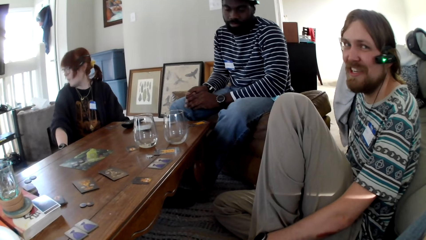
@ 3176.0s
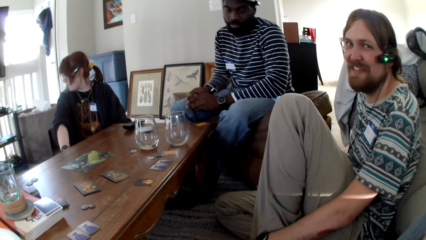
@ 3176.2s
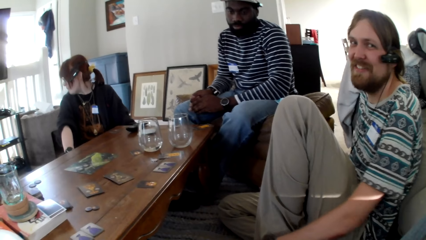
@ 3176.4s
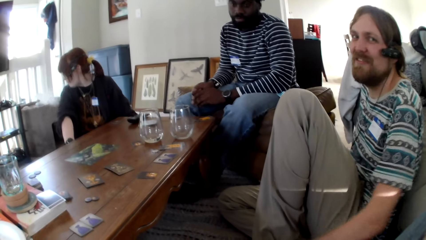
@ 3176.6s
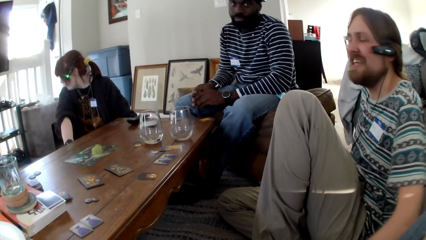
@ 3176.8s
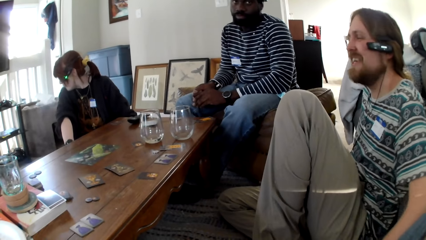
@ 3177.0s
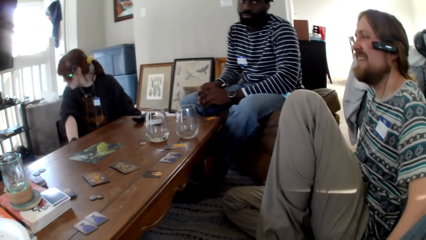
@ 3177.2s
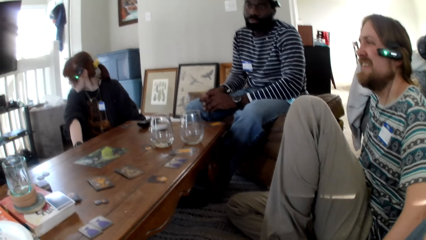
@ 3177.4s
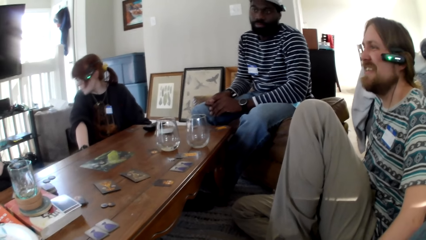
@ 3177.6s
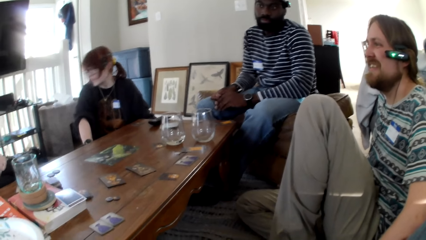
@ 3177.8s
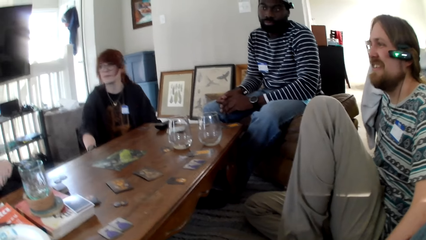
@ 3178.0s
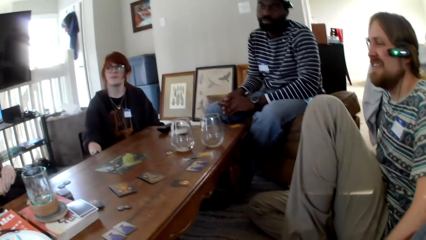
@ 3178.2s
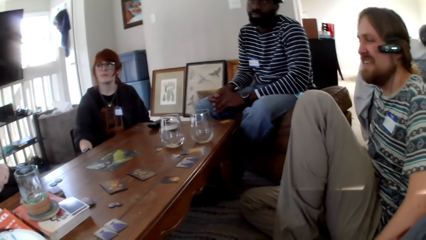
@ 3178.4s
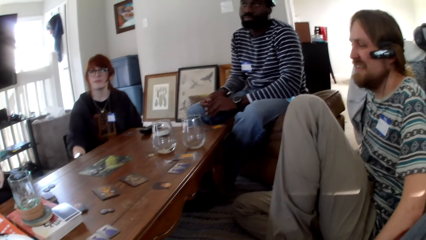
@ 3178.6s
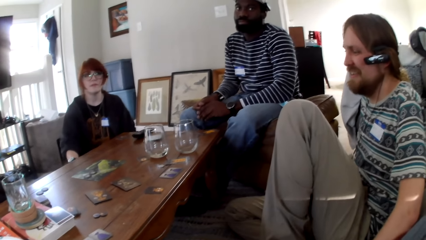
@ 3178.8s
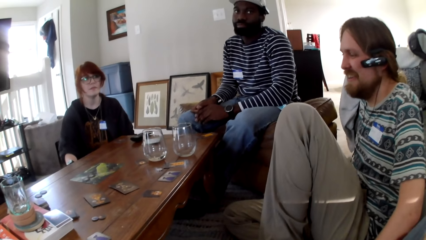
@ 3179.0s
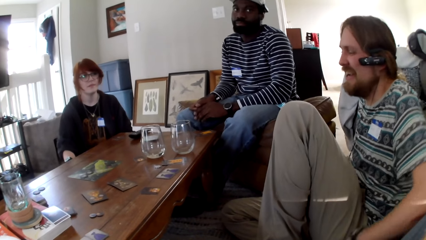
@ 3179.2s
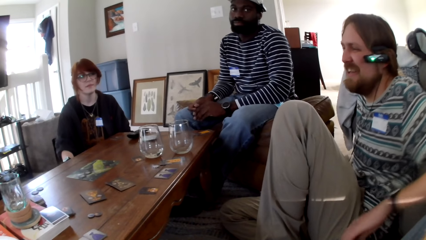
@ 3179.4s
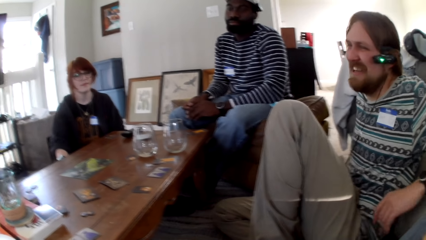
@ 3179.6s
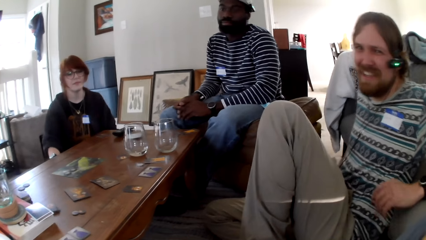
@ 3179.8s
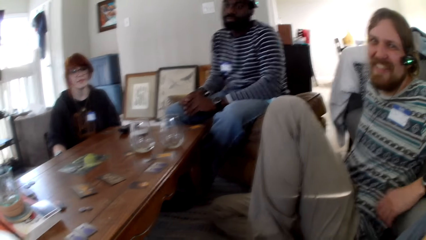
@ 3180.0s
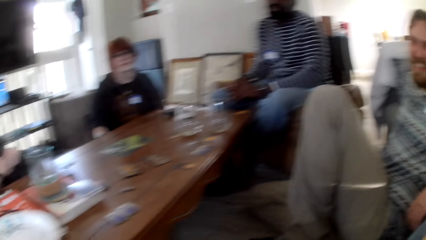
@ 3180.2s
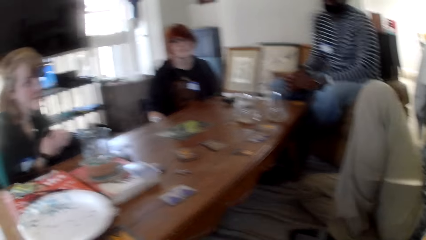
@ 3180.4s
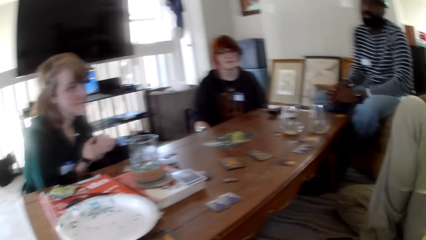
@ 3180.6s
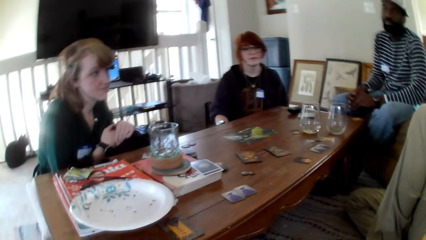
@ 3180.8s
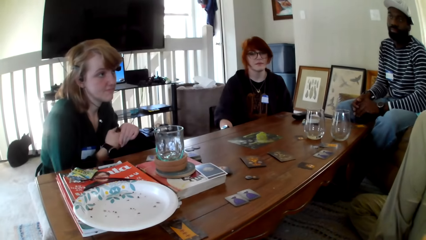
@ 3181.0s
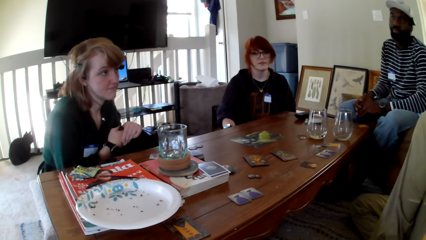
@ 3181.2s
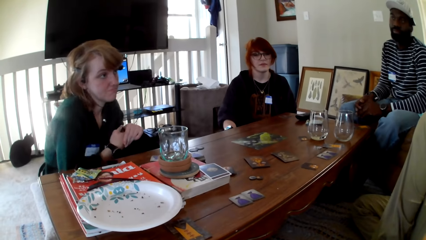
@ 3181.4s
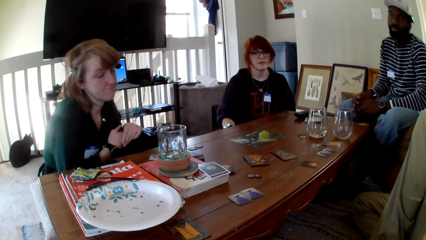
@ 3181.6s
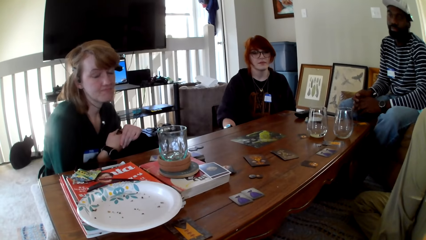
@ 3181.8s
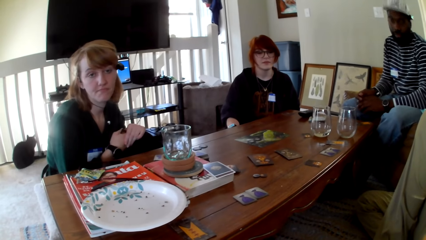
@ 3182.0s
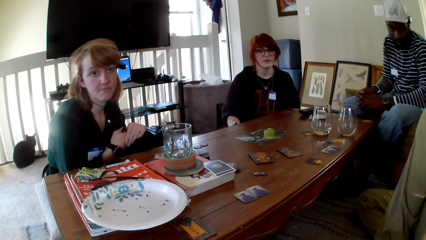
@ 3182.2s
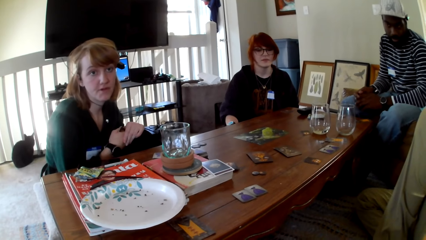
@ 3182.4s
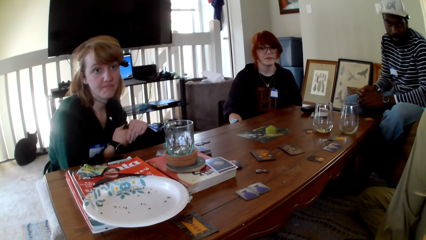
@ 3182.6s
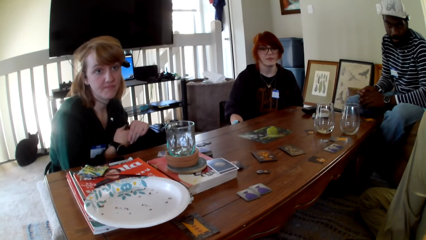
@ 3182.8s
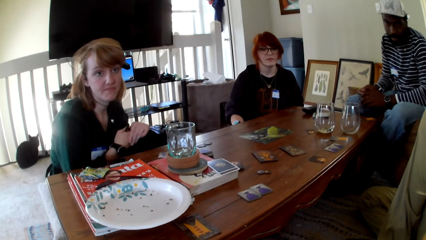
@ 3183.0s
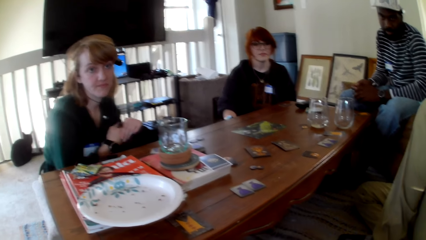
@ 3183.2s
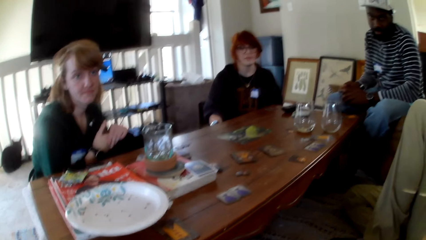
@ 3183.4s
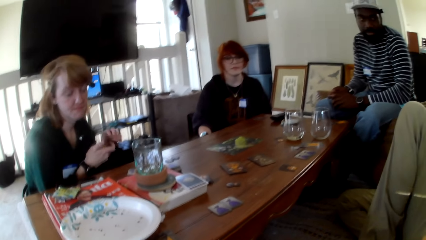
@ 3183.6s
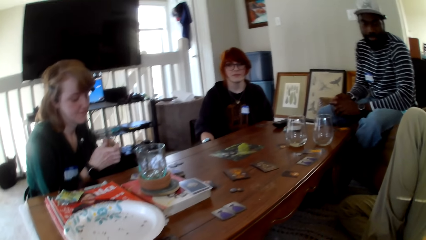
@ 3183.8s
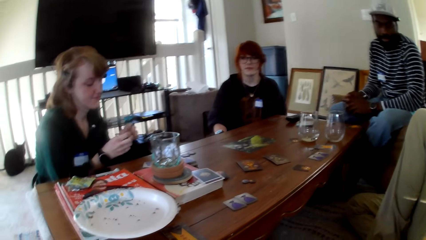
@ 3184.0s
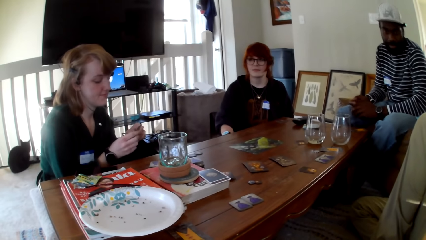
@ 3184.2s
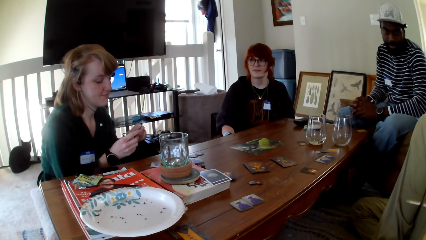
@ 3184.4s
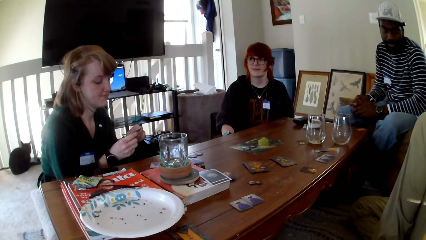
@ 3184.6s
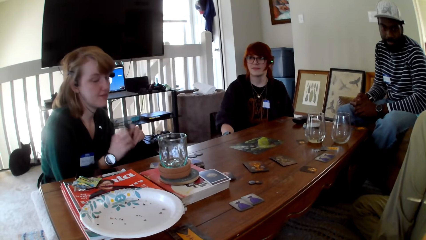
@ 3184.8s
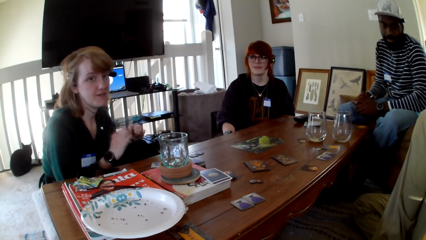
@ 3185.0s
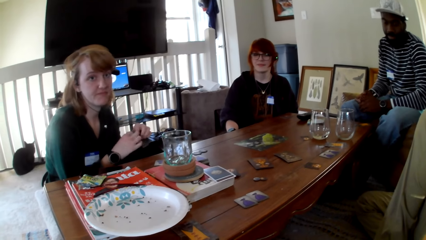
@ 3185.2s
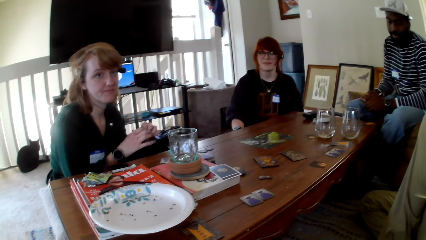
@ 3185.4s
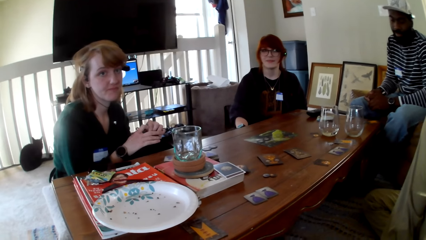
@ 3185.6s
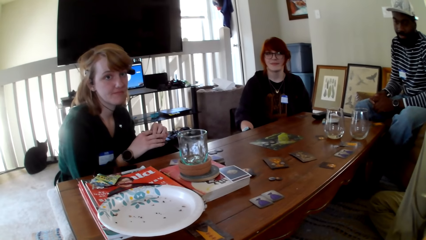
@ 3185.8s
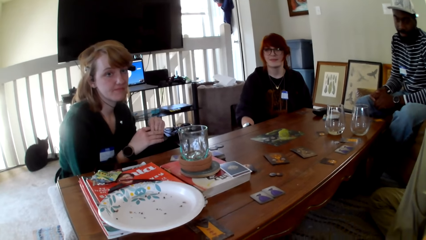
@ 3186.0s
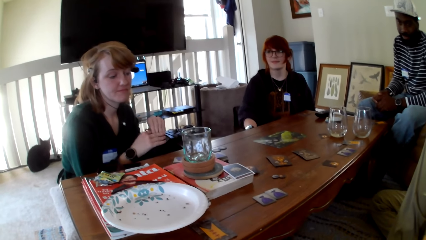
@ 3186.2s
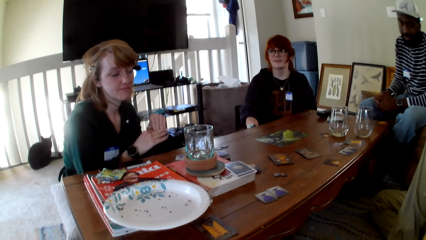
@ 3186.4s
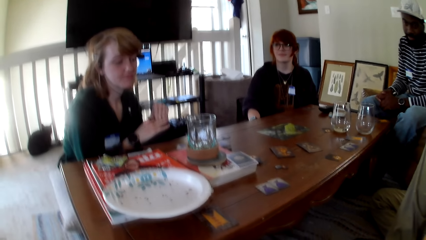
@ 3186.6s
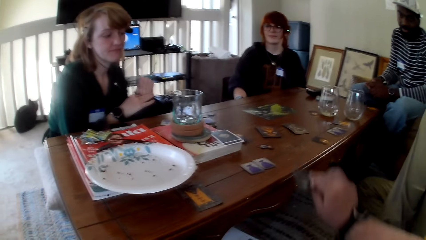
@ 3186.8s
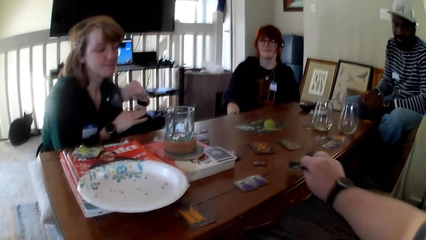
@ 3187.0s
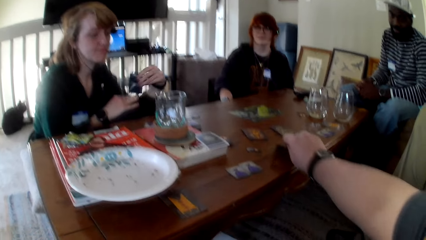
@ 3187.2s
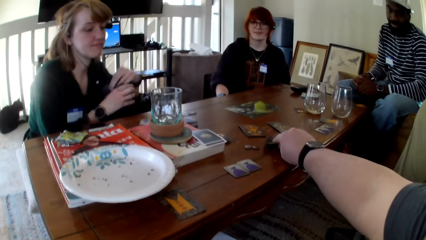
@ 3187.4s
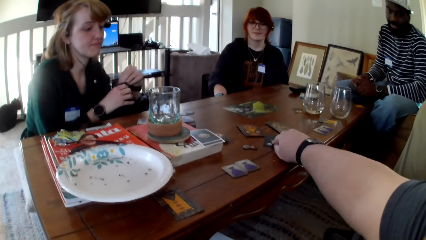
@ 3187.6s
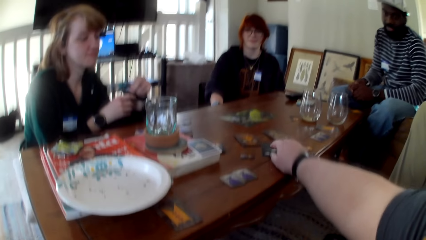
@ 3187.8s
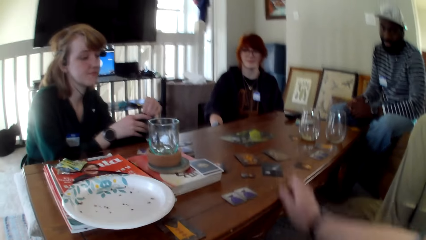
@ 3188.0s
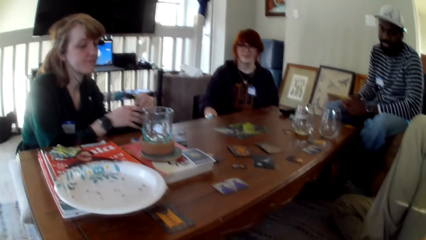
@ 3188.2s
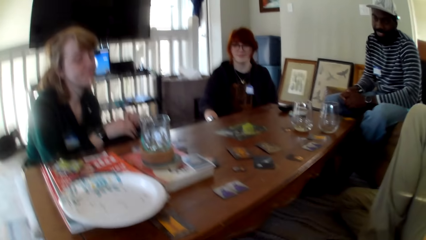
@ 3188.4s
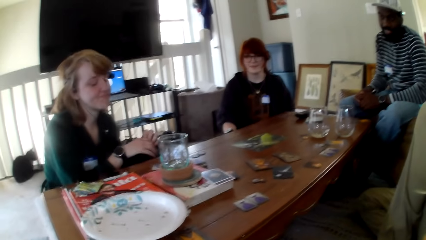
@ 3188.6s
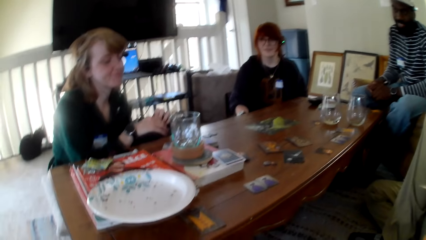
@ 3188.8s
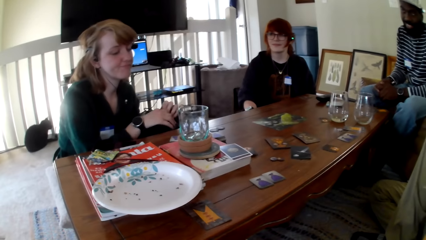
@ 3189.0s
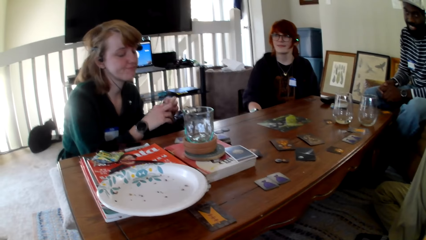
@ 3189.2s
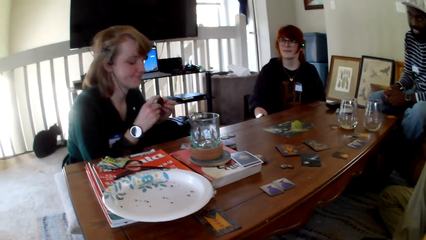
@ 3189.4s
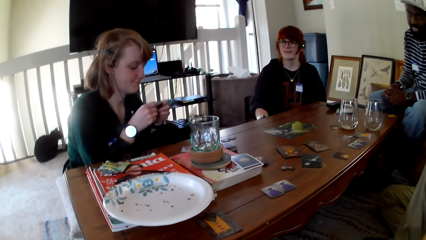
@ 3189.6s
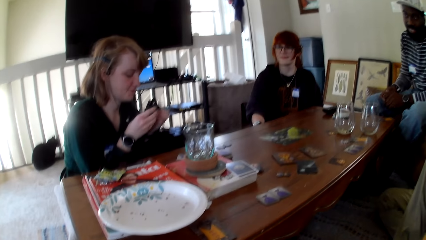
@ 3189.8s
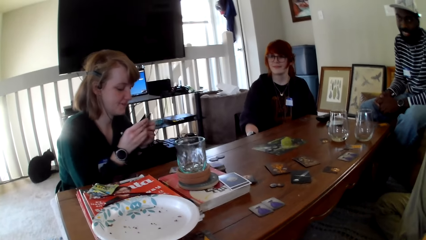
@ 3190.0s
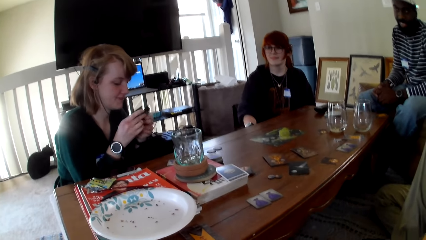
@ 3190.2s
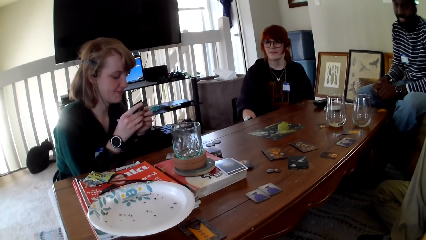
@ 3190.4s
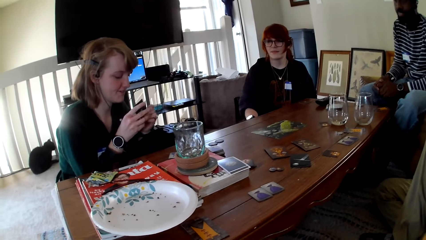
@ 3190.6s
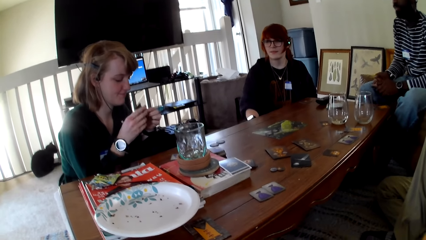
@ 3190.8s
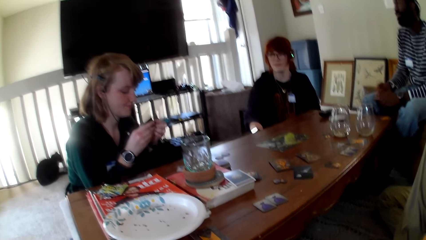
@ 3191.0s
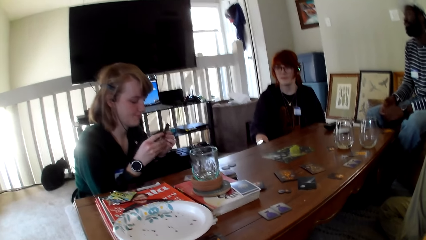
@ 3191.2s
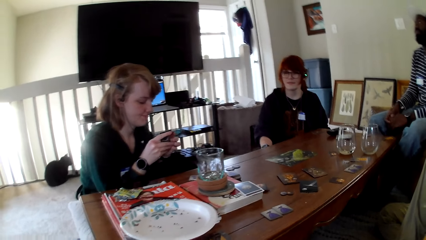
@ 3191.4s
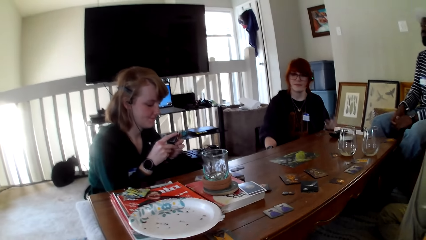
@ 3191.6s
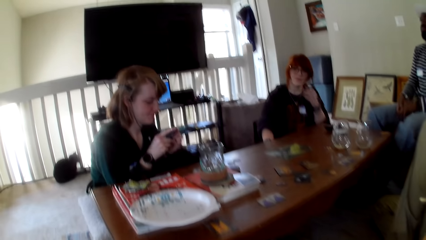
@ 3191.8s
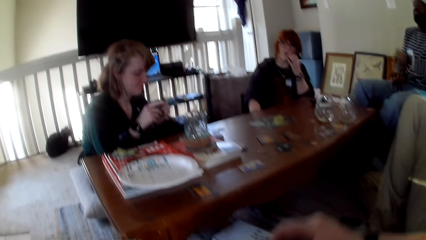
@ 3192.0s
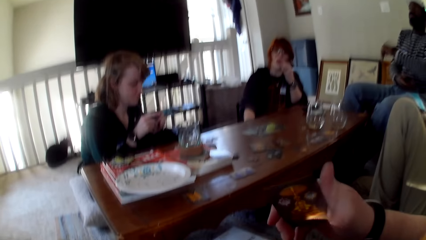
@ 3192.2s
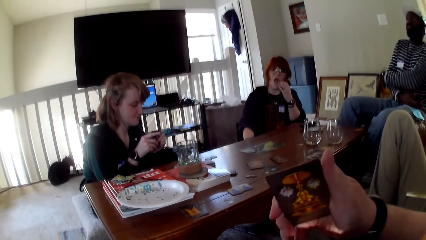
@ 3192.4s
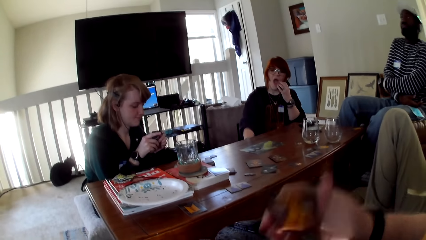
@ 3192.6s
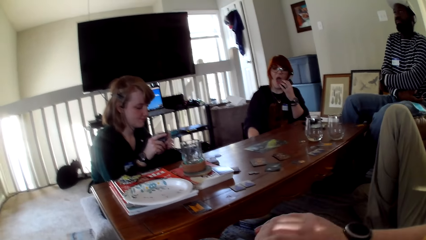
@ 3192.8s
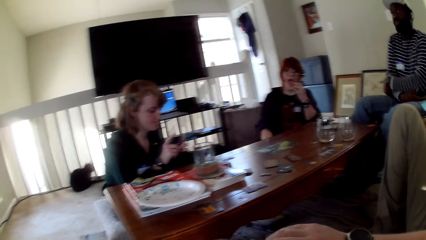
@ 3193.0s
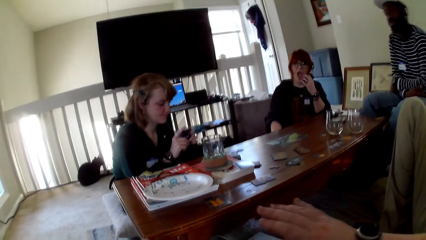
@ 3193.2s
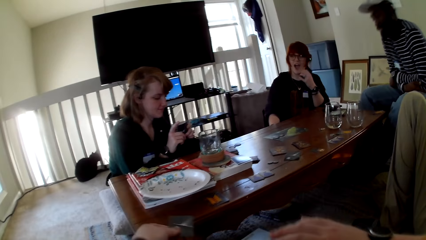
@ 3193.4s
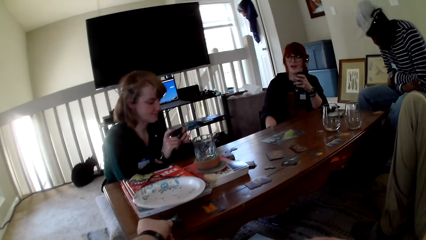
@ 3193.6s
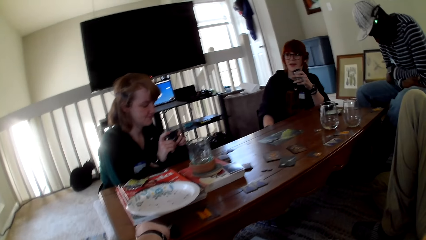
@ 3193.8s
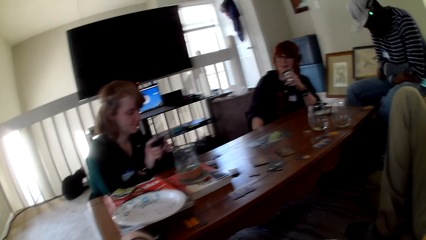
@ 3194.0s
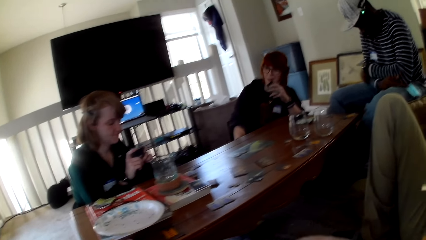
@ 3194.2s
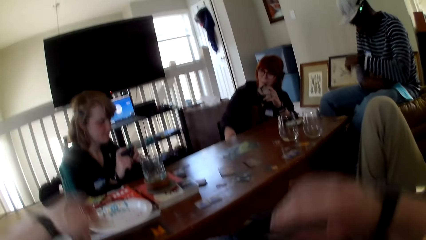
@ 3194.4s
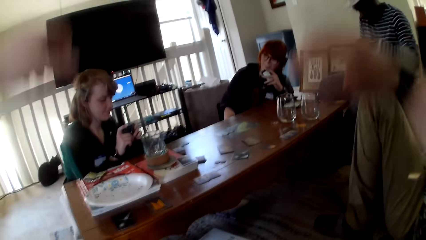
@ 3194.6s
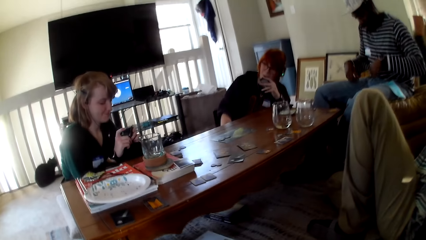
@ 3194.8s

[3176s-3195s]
The camera wearer converses with a man, another man, a woman and another woman. A person talks. The person moves his left arm on the chair. The camera wearer looks around. The other woman responds to the camera wearer. Another person talks. The other person holds the cards in his hands. The camera wearer puts the card on the table. The other woman checks the card in hand. The other person looks at the cards. A third person scratches her mouth. The camera wearer checks the card in hand.
